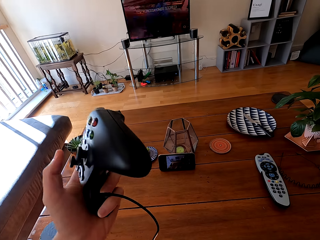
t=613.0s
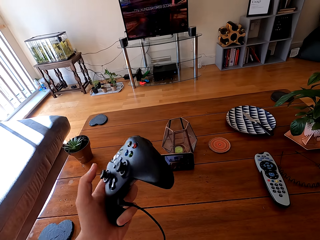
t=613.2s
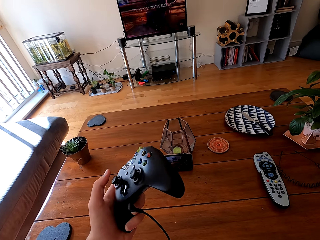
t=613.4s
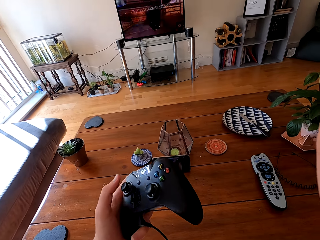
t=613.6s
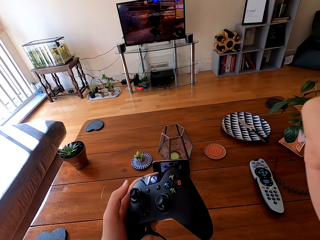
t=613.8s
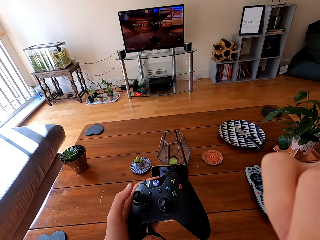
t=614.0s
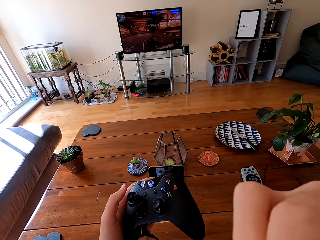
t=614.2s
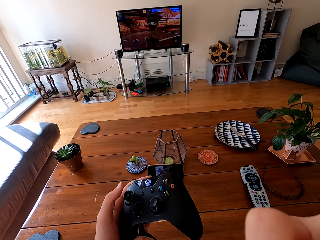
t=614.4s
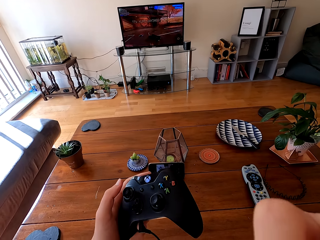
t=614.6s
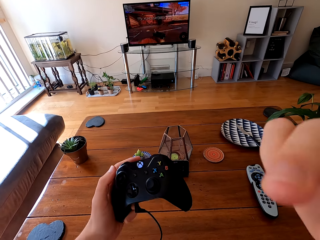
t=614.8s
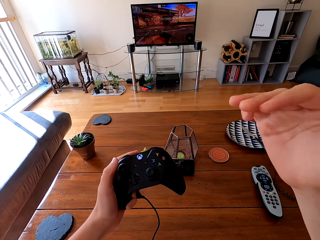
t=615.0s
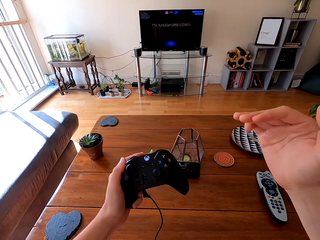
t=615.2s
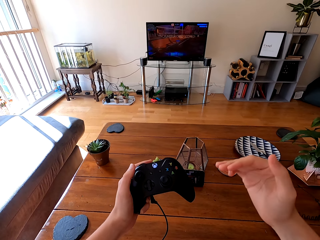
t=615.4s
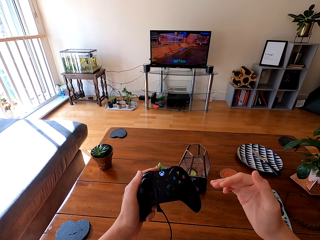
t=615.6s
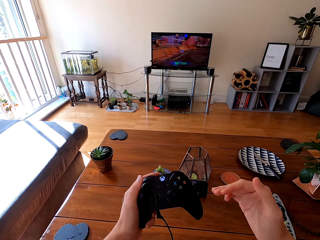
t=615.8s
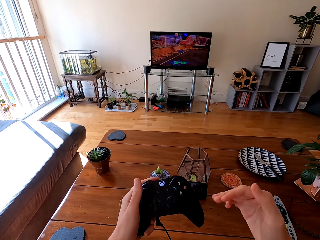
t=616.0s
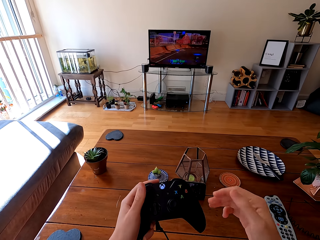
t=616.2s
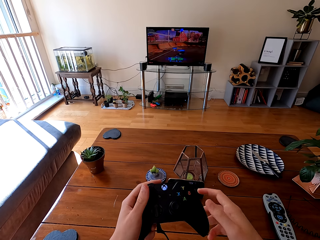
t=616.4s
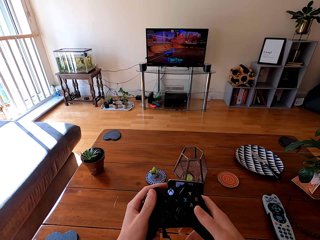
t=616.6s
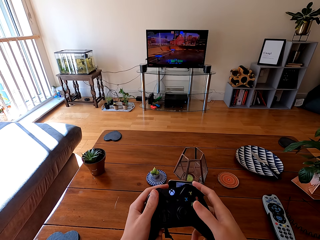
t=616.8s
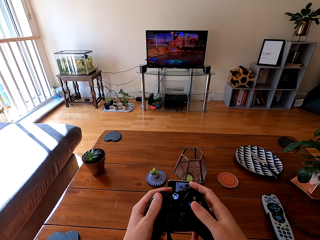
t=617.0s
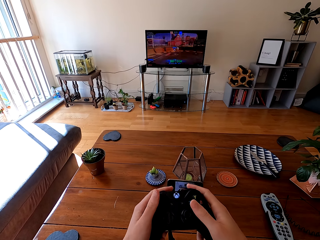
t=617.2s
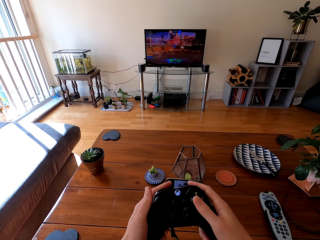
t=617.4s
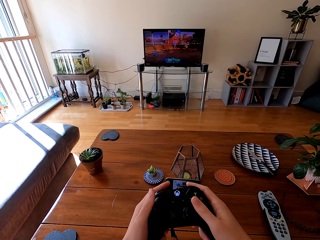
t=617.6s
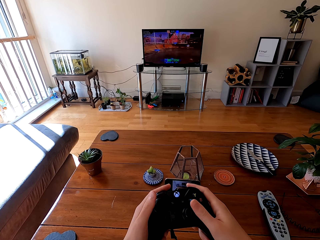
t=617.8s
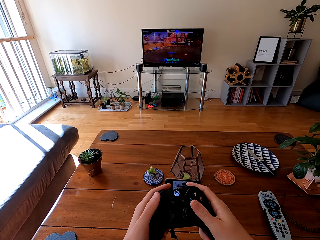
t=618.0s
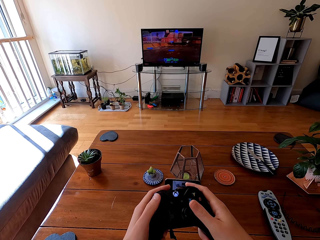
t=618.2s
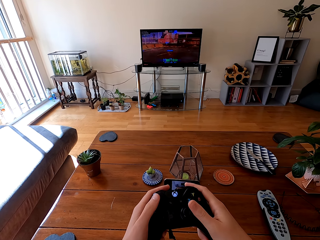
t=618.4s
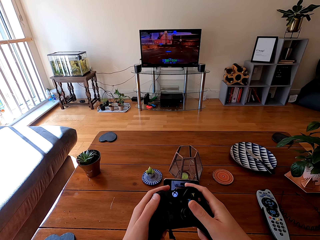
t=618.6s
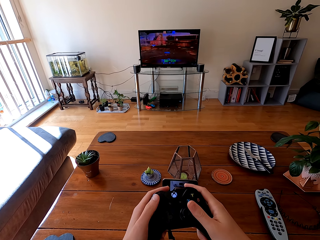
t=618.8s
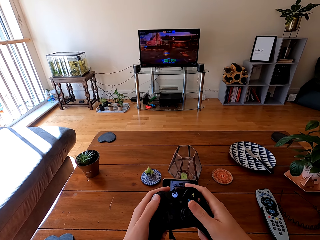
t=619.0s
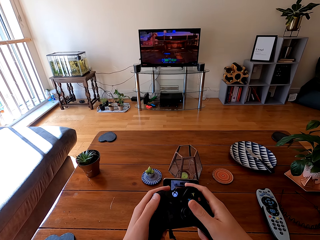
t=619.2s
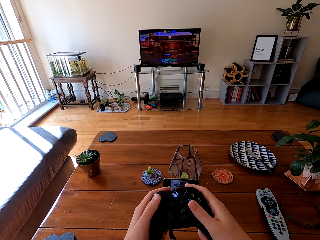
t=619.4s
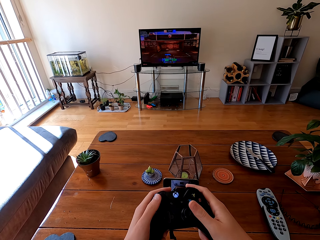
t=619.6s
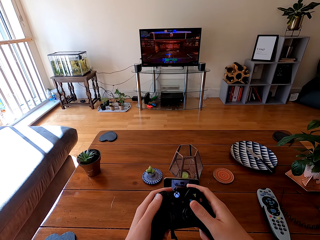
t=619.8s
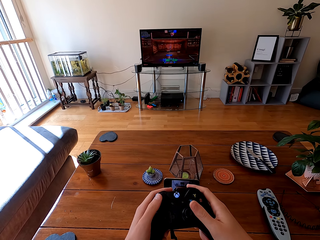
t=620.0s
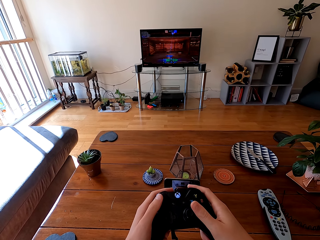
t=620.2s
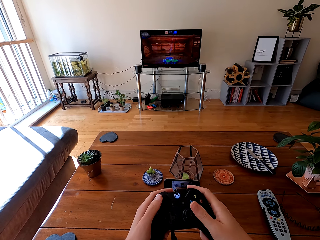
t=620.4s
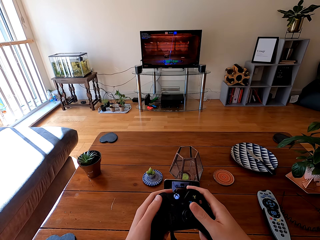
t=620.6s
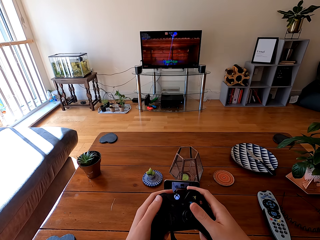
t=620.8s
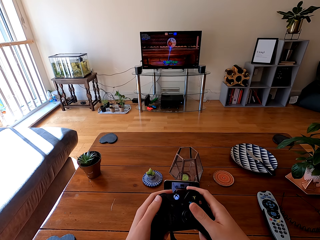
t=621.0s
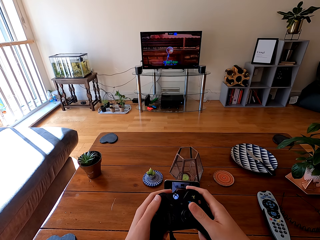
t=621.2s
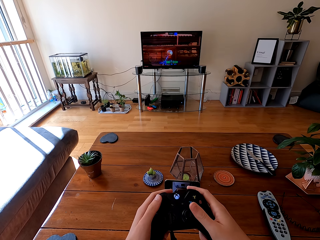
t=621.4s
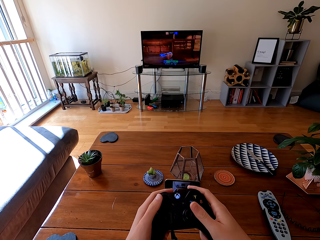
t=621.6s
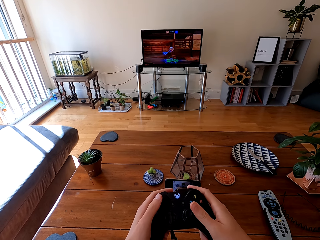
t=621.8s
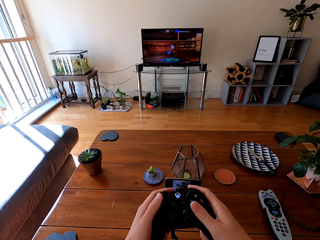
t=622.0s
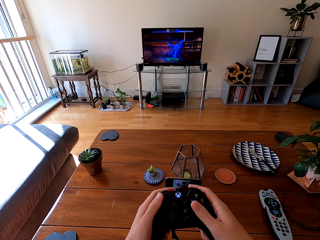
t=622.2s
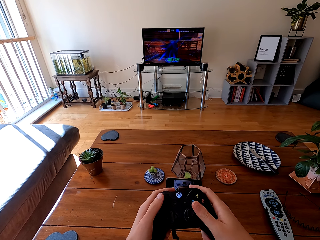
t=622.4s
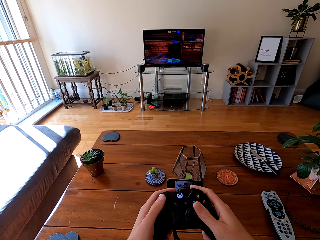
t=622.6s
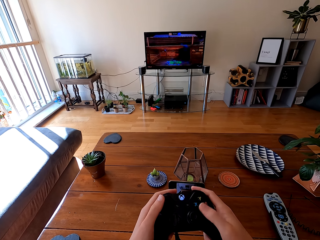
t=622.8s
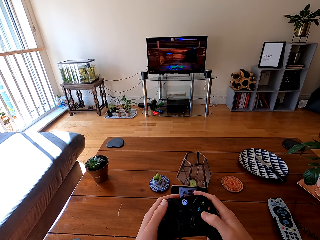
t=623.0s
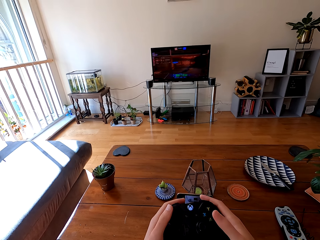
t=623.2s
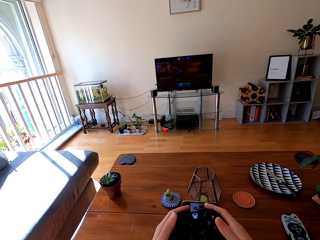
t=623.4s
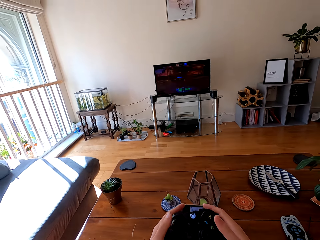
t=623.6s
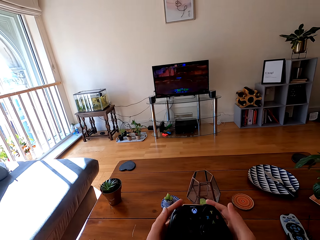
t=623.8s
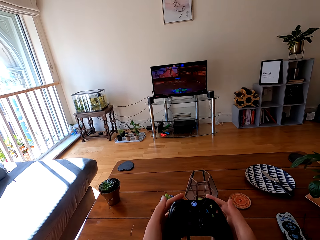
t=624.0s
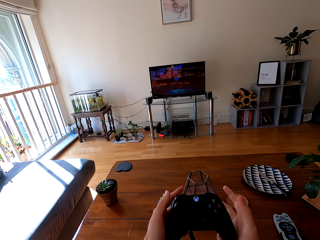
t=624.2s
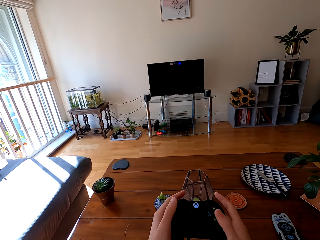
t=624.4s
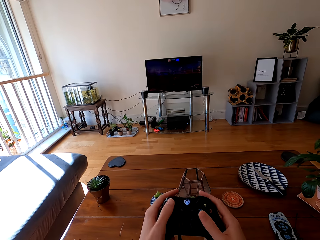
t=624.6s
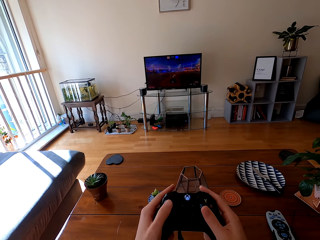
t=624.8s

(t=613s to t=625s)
The camera wearer touches his face. He plays a game on the television with the game pad.

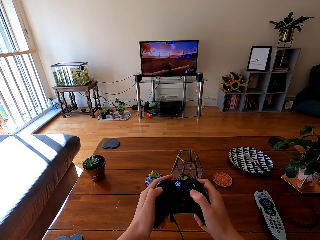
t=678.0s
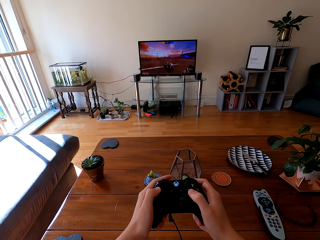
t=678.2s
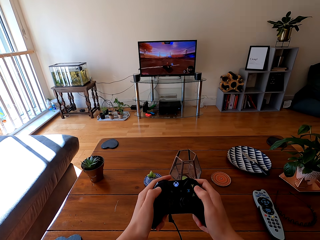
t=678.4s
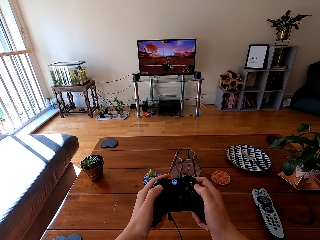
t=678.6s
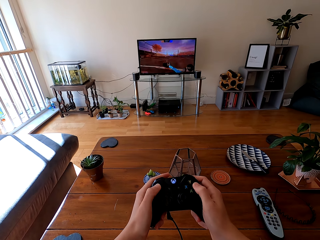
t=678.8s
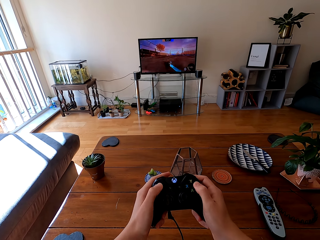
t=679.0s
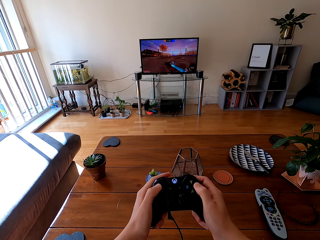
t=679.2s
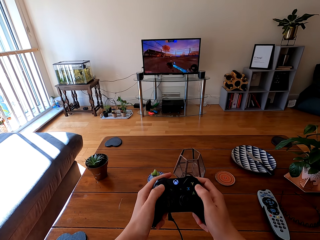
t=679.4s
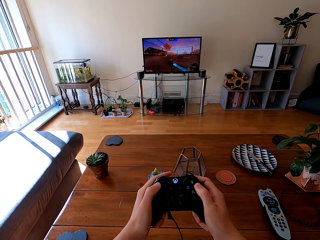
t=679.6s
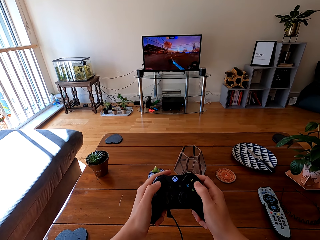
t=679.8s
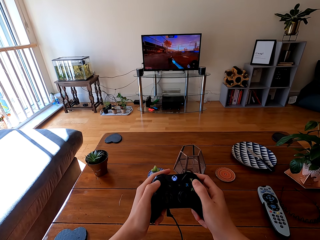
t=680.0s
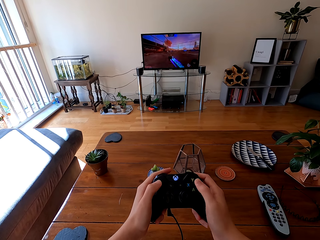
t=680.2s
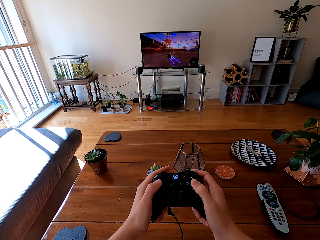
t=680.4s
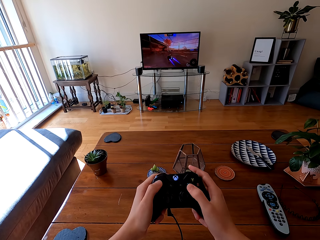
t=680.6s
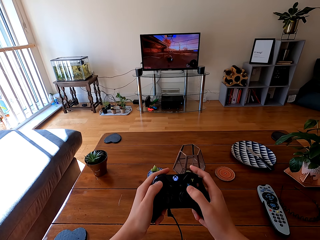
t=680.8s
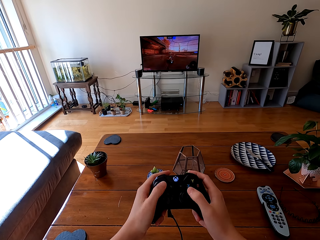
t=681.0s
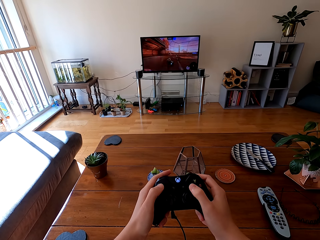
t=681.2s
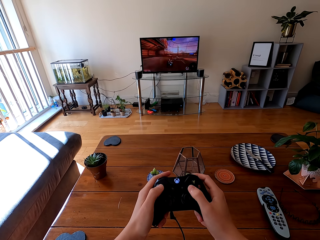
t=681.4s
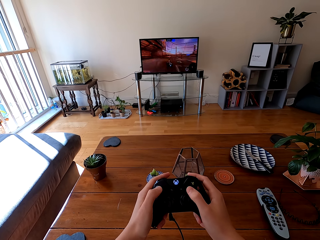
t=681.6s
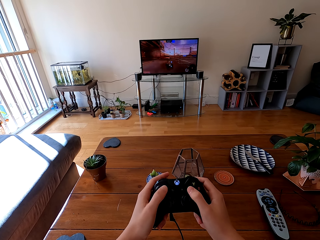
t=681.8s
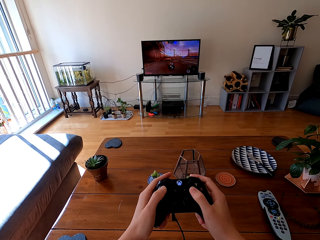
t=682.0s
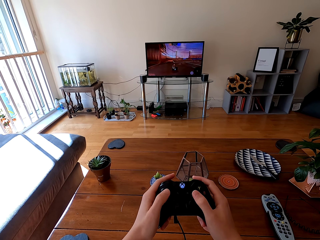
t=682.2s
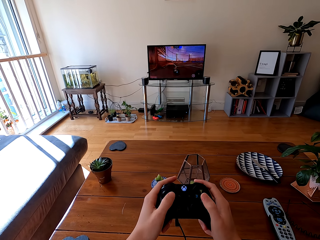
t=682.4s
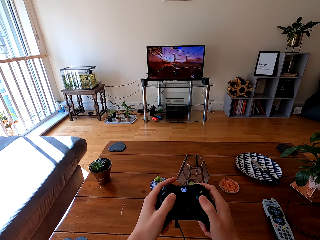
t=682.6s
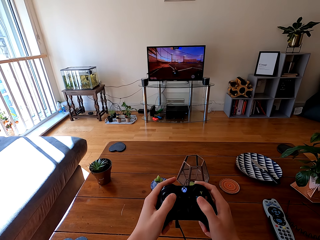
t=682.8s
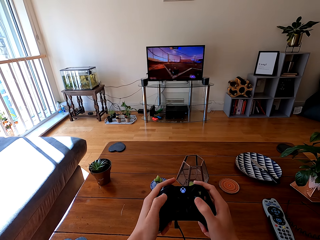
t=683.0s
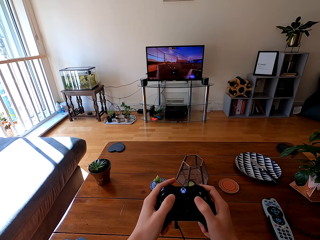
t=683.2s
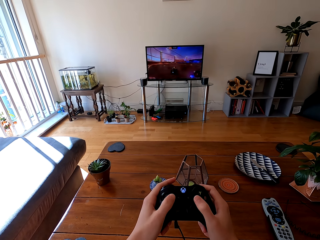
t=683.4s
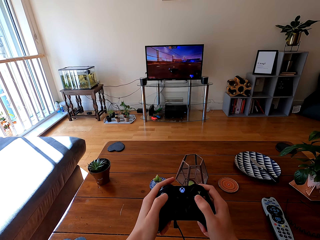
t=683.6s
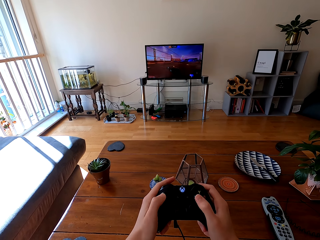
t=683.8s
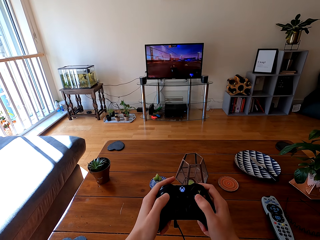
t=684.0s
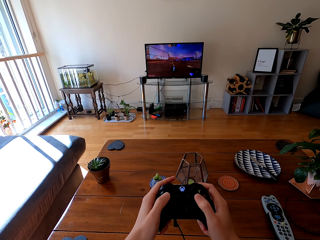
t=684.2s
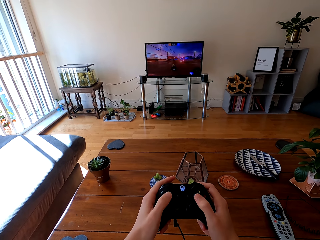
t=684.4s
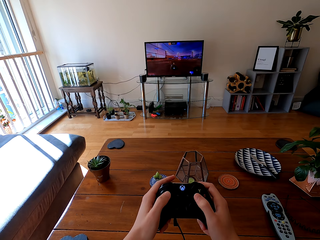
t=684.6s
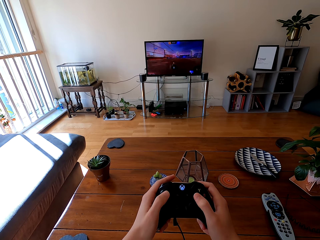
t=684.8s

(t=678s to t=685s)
The camera wearer plays a game on the television with the game pad.
